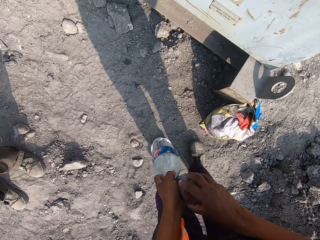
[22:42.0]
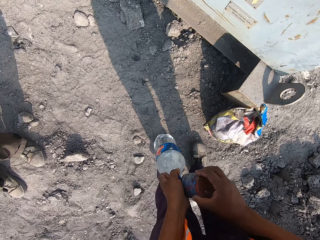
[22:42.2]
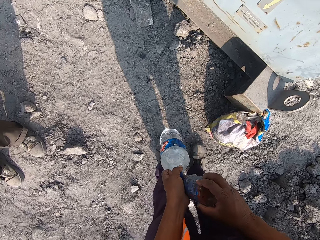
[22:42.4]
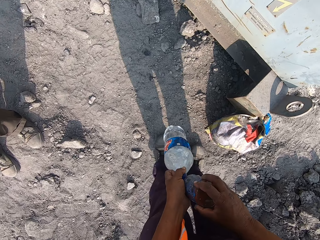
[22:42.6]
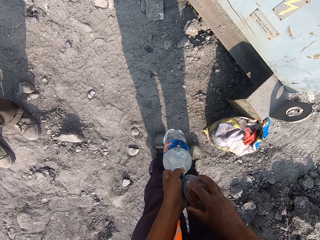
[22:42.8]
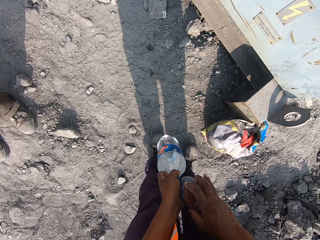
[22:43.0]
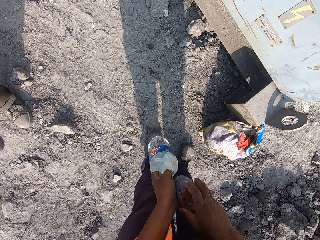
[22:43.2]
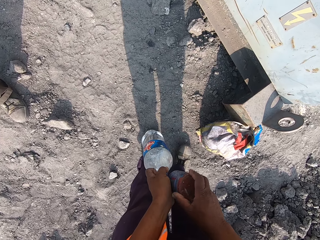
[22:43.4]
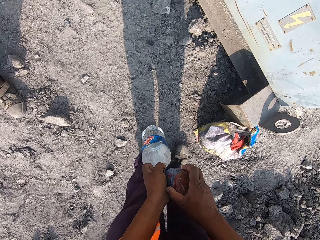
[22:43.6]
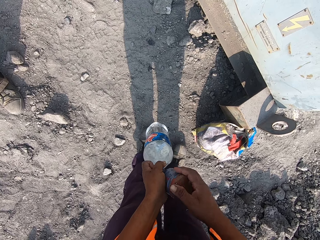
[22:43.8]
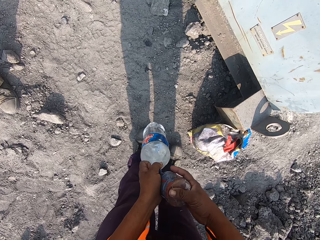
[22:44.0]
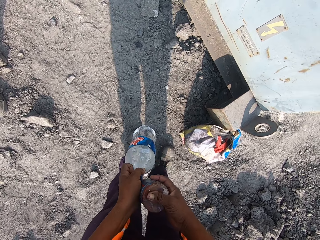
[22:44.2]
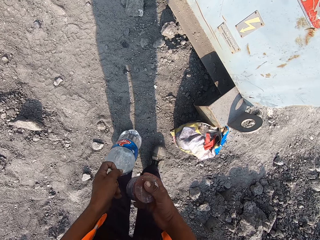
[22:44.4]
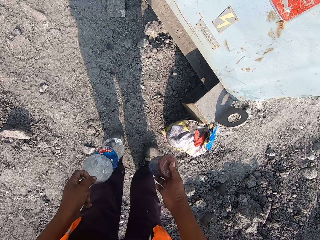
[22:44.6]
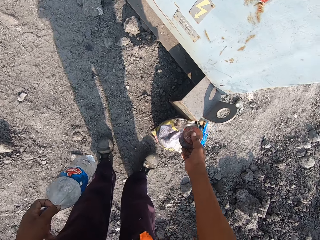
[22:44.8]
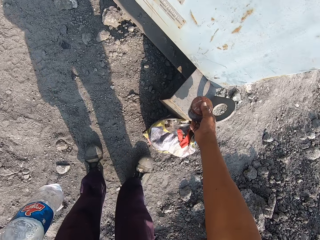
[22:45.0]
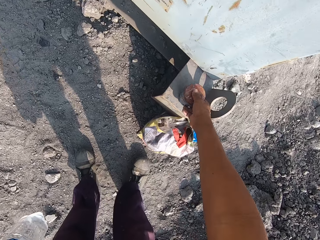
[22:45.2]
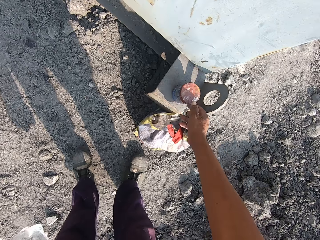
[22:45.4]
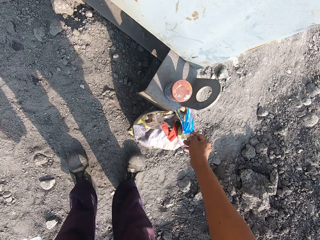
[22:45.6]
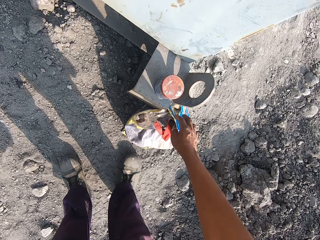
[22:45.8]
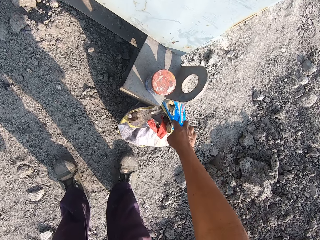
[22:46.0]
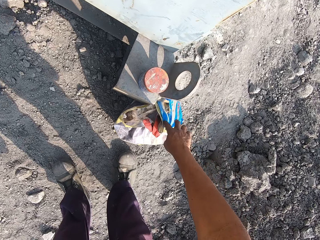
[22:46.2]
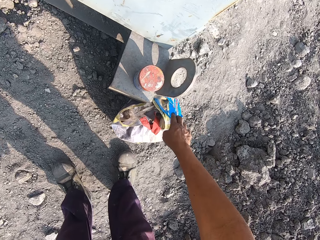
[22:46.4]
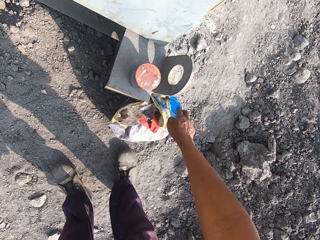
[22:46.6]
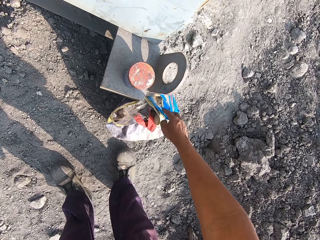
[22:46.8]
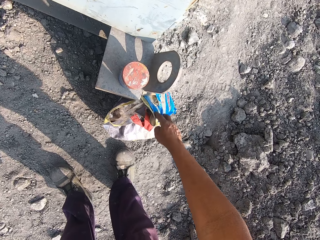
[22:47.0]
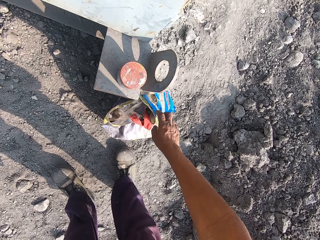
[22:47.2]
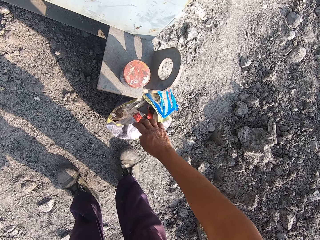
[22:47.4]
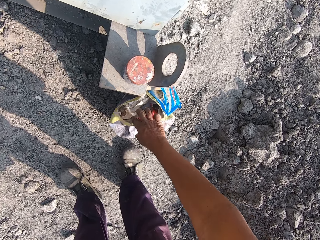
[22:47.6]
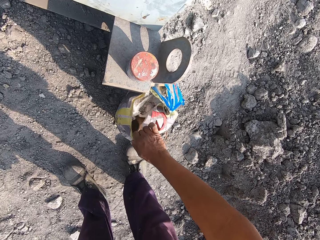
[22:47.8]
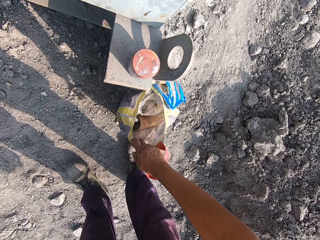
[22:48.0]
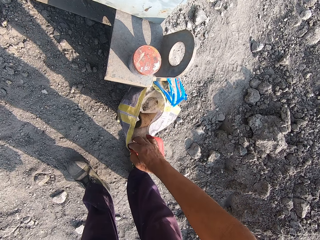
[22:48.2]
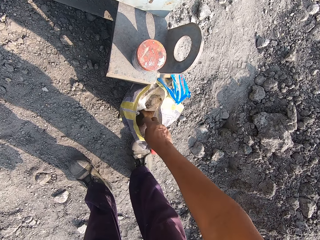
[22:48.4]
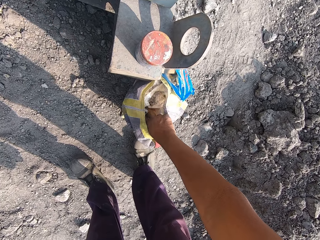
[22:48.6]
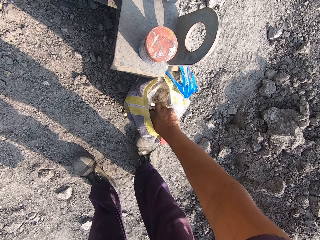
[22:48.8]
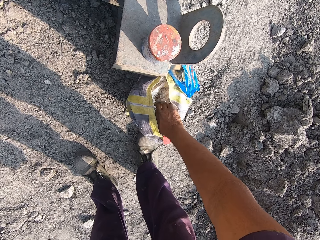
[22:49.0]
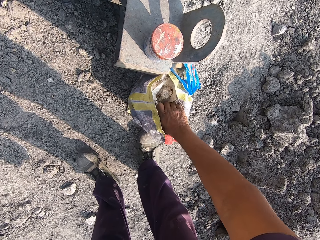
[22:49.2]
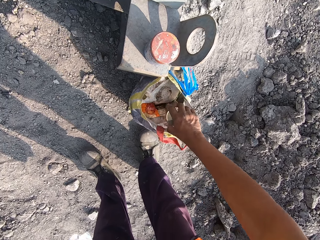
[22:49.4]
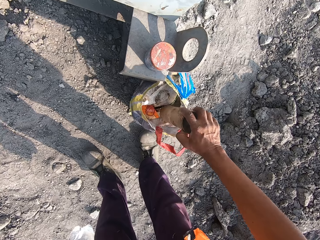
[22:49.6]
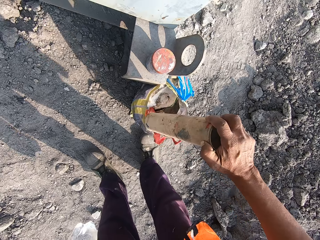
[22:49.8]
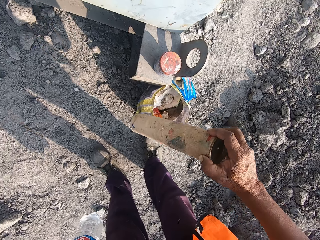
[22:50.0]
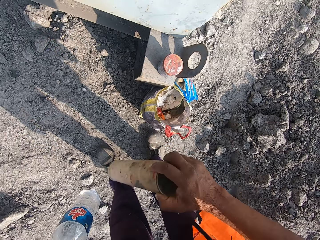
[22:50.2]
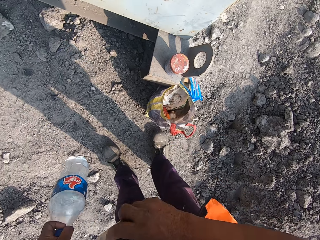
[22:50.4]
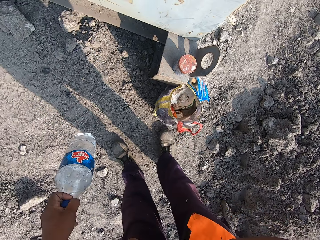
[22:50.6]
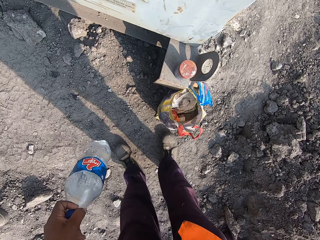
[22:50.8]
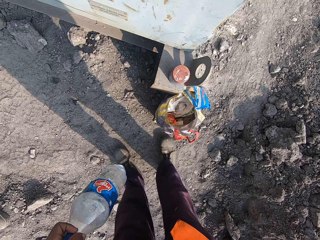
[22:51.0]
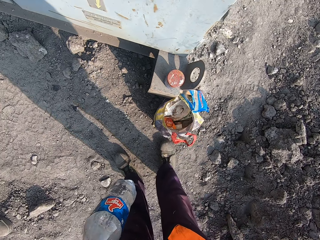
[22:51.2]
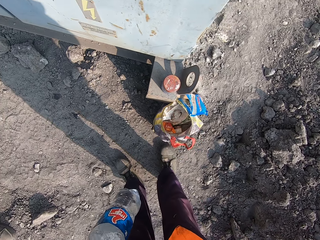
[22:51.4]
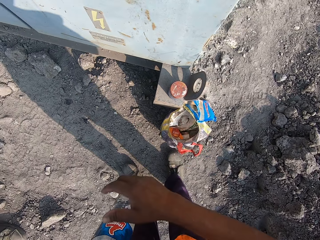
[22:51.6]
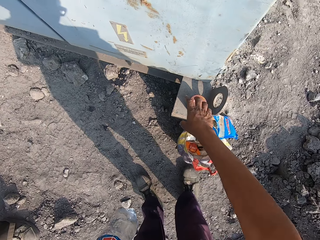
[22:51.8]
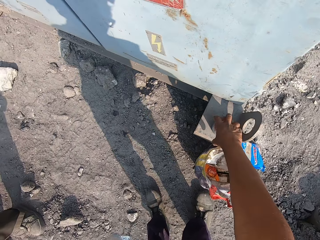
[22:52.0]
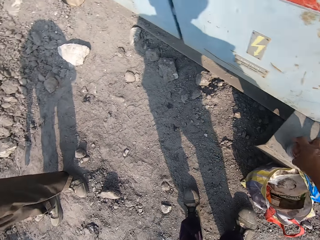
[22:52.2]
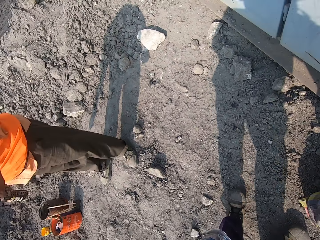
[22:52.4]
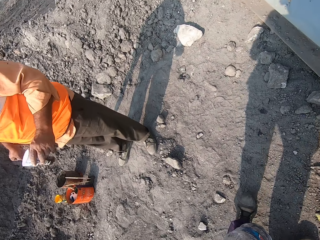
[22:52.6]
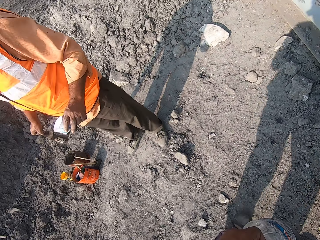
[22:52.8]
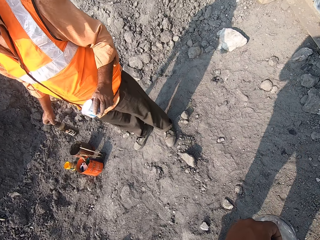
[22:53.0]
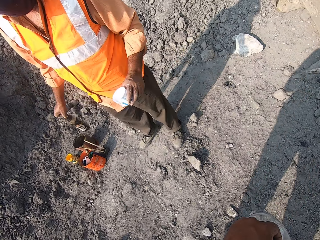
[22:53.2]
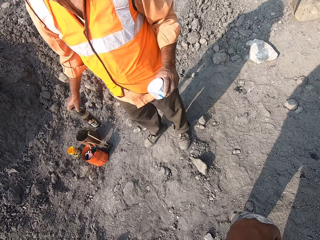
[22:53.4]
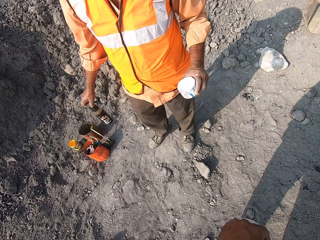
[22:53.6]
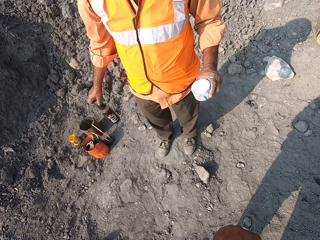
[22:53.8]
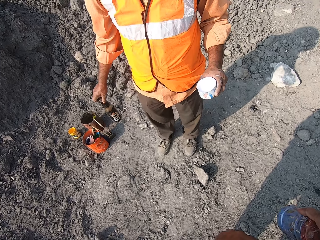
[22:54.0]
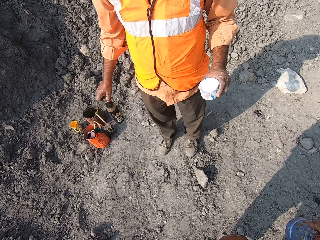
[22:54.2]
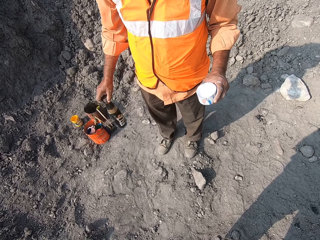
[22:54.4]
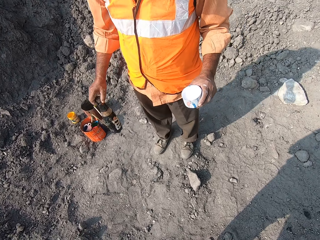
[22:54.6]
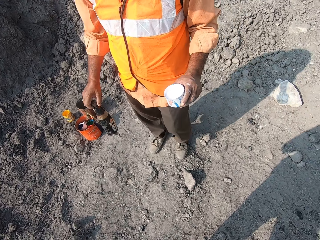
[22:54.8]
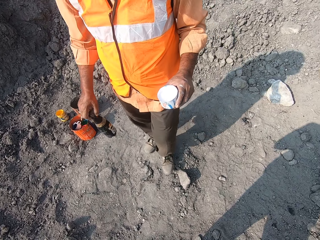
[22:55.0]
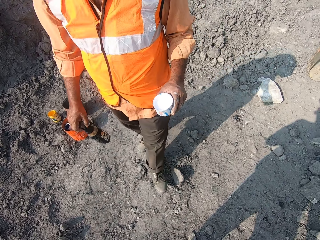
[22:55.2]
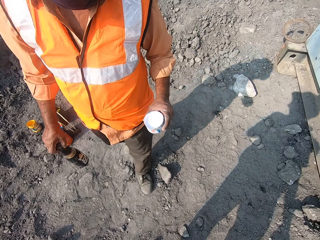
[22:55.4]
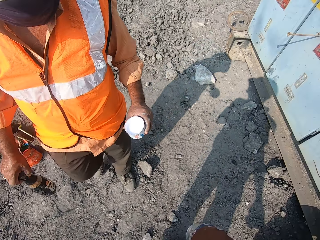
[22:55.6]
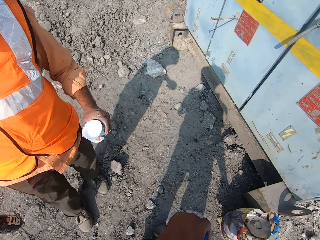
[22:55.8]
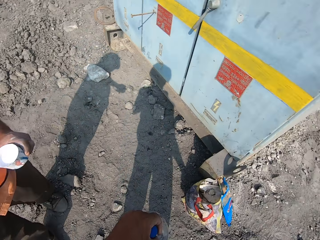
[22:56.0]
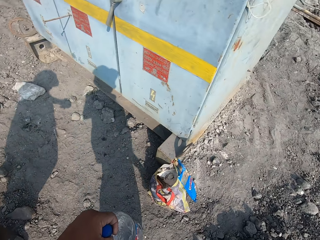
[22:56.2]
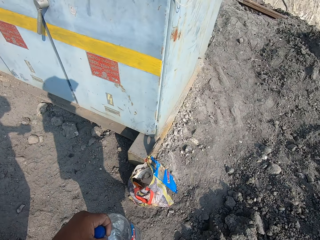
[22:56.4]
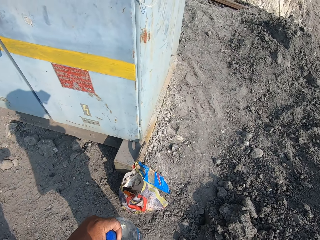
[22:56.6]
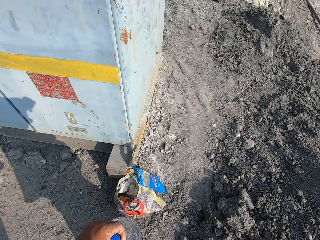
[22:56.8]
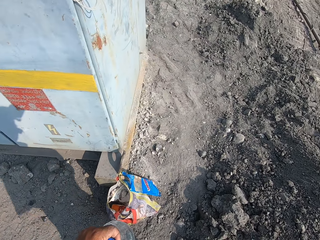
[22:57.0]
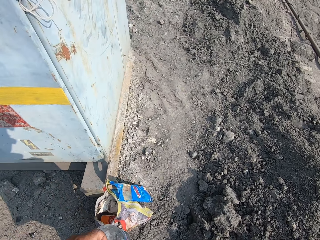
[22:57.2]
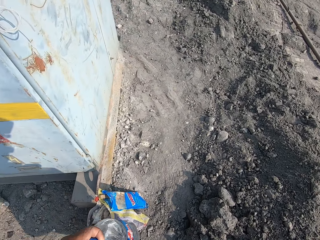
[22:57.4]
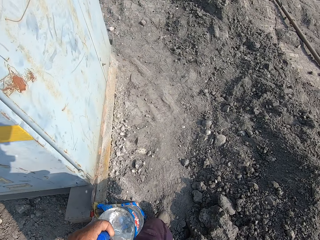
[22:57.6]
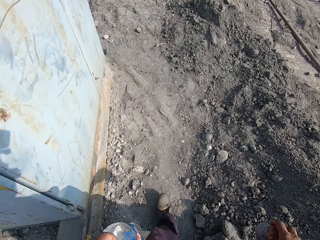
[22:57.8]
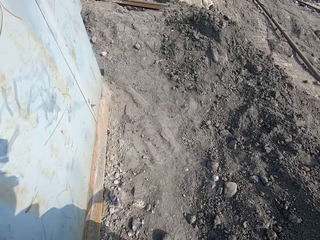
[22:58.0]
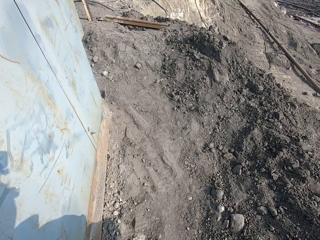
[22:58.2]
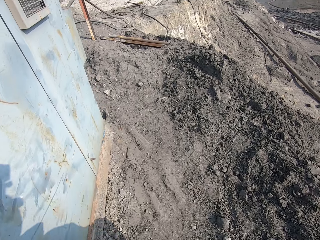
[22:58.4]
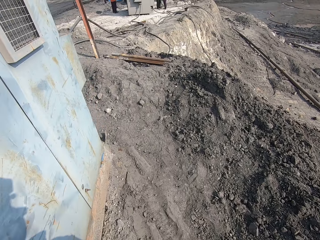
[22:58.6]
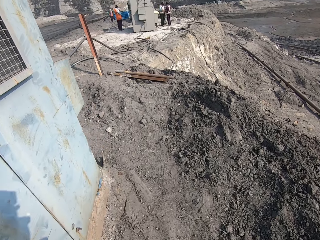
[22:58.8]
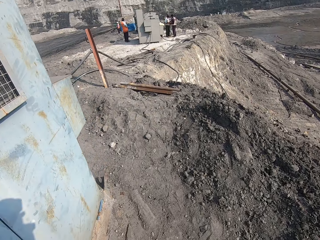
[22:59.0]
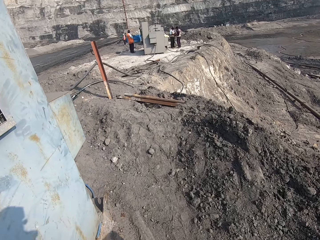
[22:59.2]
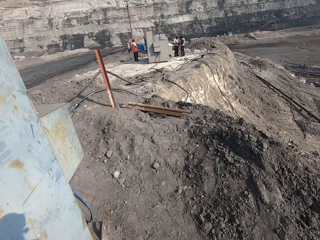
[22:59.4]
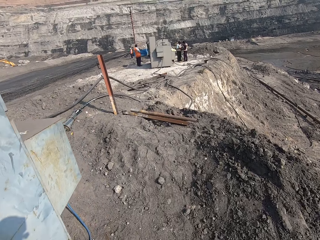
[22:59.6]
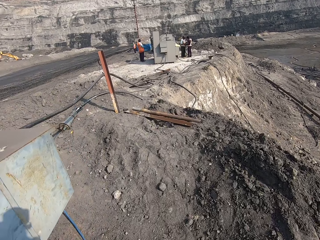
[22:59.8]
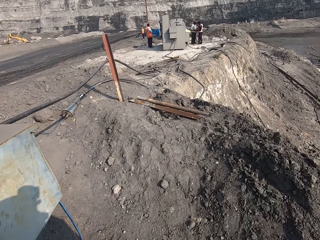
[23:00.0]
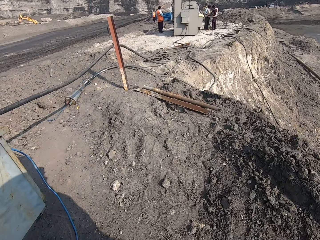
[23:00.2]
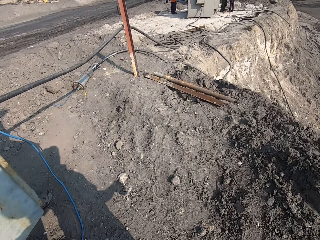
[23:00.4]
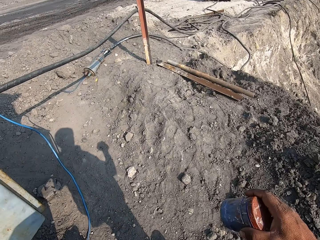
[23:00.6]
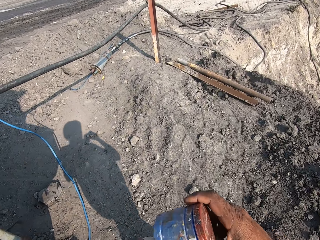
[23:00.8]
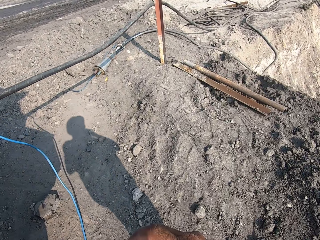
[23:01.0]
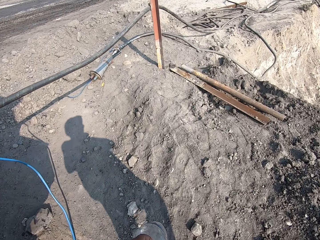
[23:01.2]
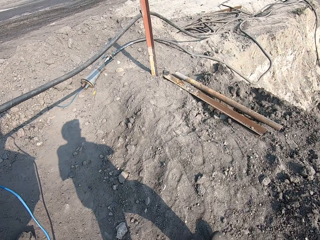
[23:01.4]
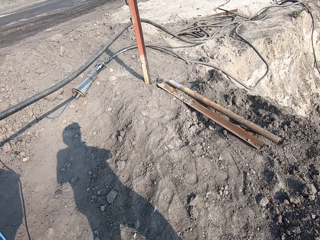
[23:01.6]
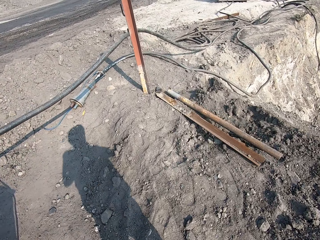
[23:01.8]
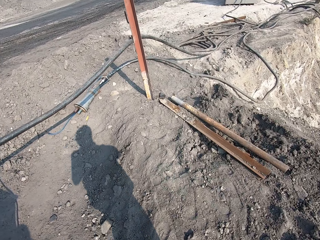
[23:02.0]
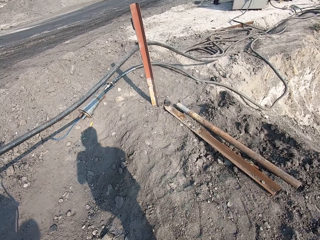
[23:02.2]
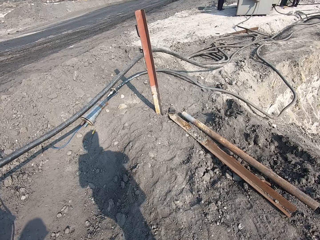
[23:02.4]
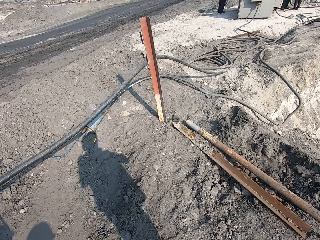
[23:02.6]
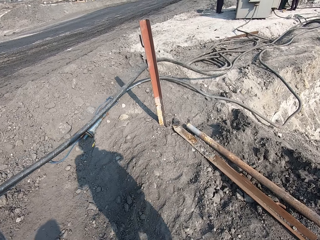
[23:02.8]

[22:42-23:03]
The camera wearer places the container beside the truck. They pick up the paper and touch a polythene bag. They interact with a person. They touch the polythene bag. They pick up a pipe. They pick up the paper. They shift the pipe to the left arm. They hold a bottle with the left hand. They pick up the container. They look around. The person holds a container. The camera wearer interacts with the person. The person walks around. The camera wearer looks around. They walk in the area.
